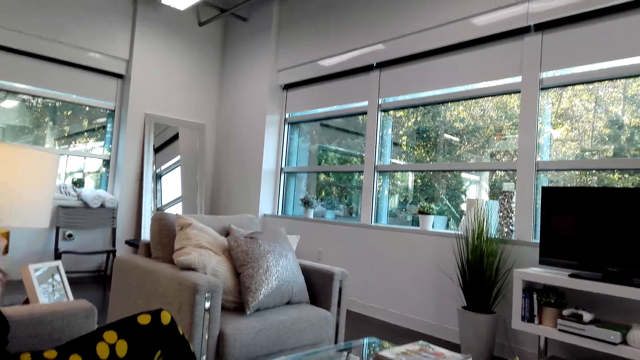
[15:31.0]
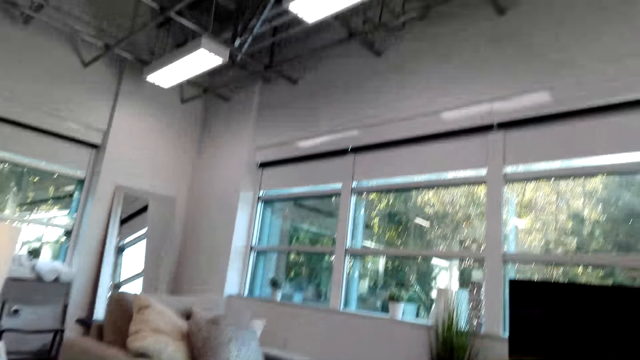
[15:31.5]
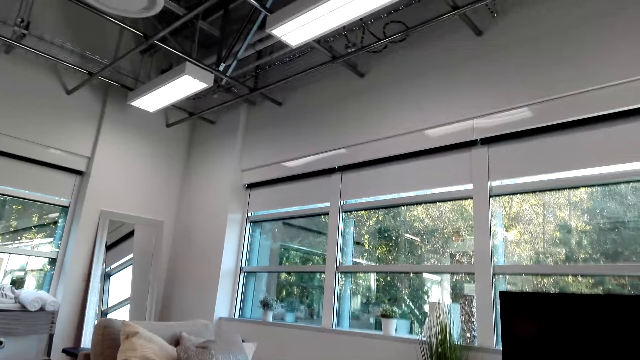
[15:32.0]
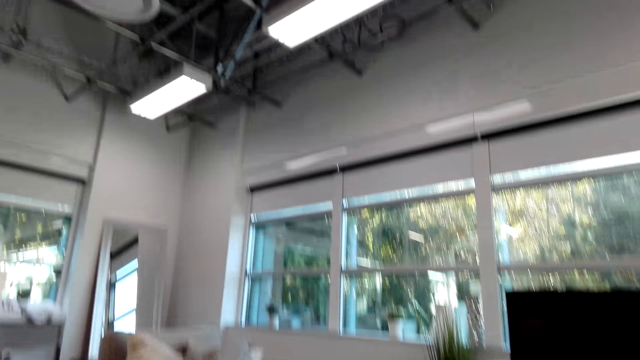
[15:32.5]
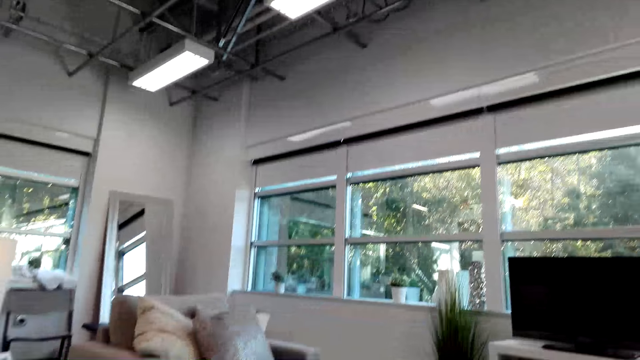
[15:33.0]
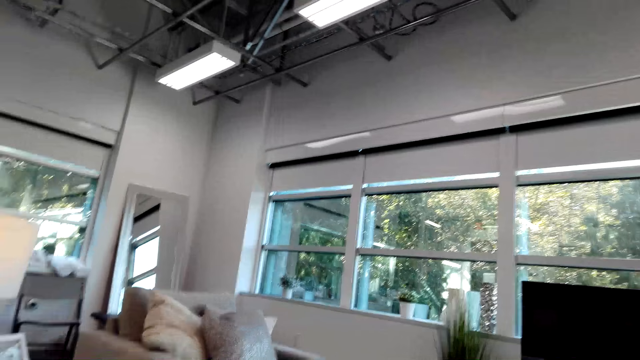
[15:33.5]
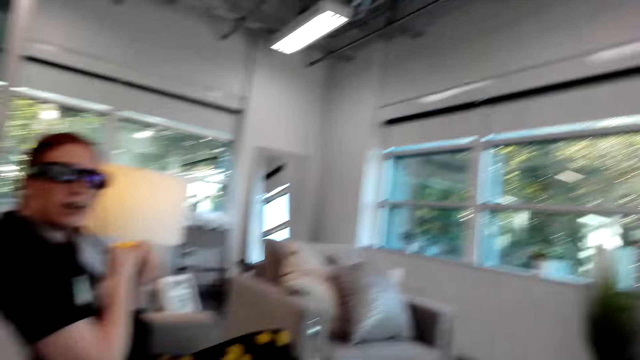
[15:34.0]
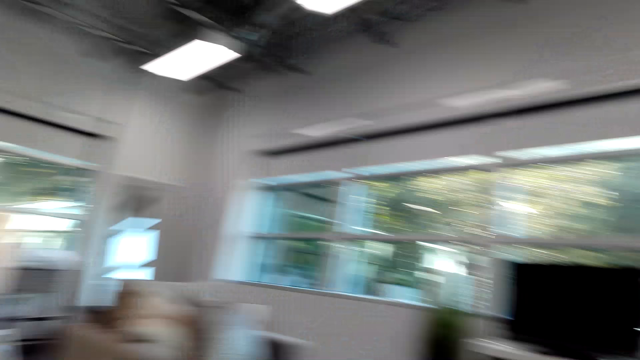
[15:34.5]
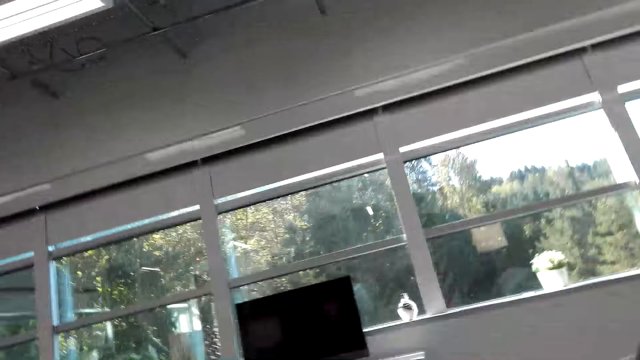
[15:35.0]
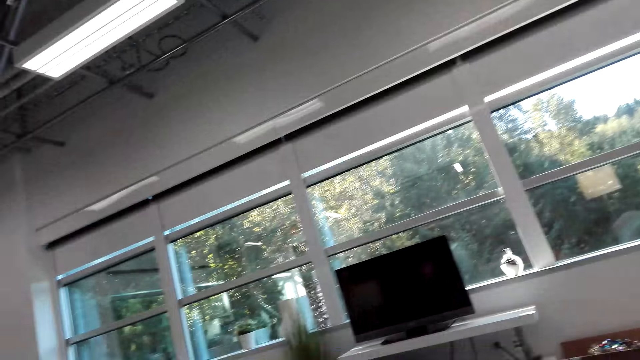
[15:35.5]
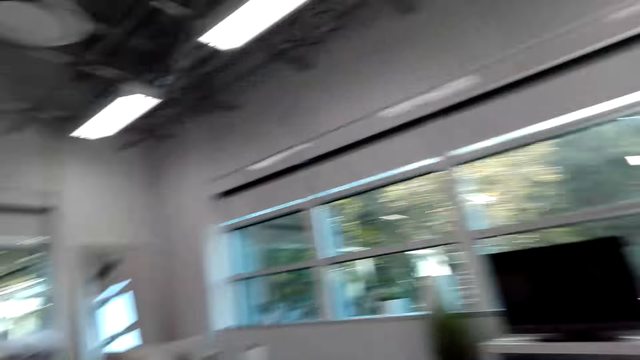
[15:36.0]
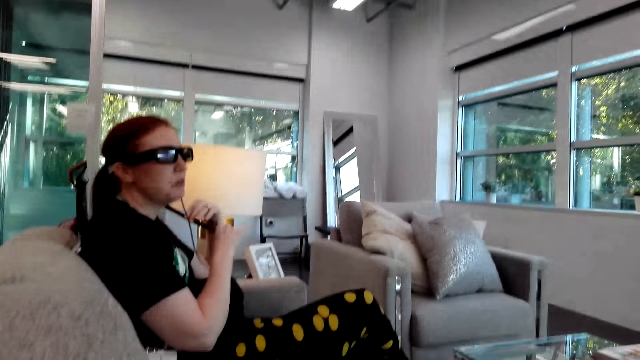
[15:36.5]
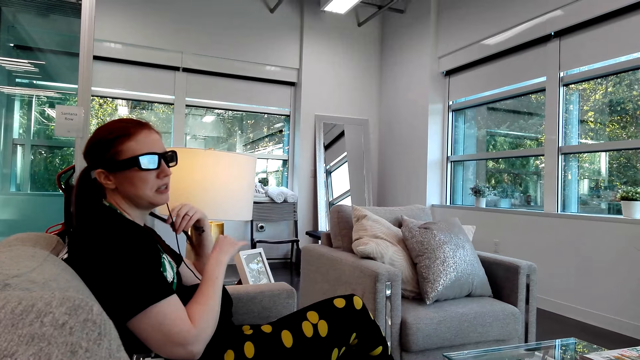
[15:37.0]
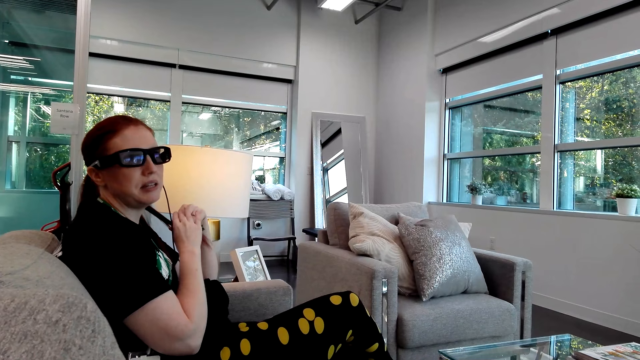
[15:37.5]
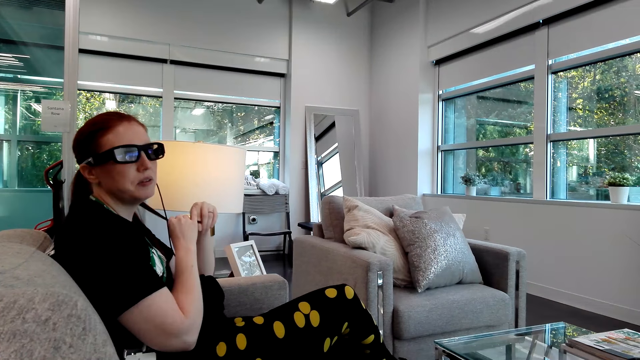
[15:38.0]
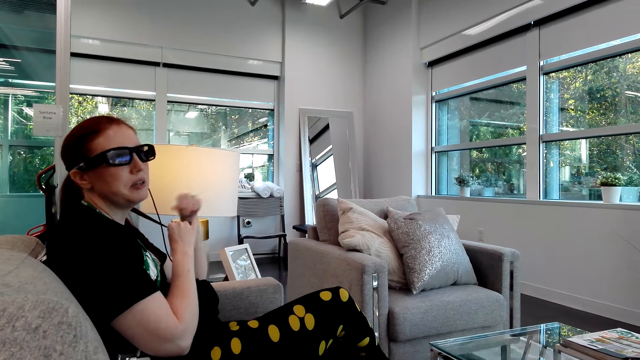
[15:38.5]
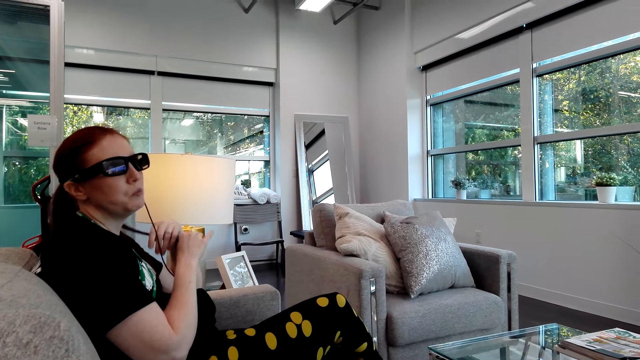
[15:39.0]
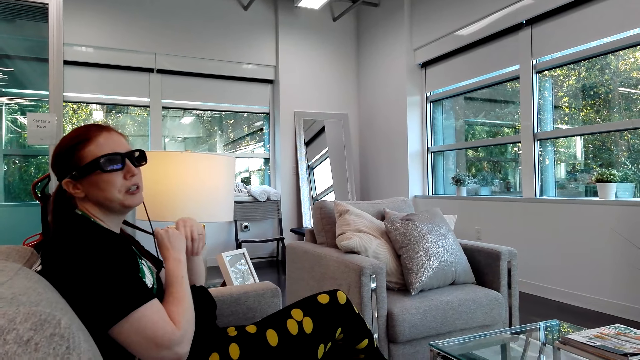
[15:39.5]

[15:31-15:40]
A person talks to the camera wearer.

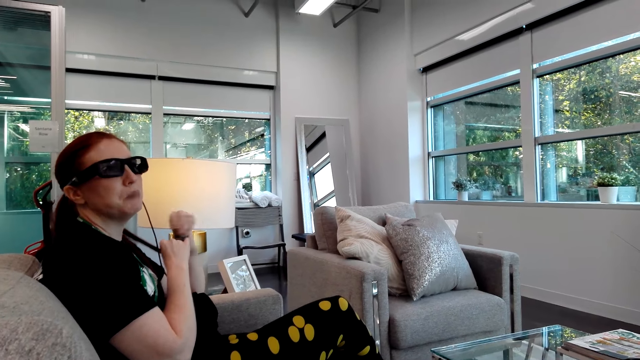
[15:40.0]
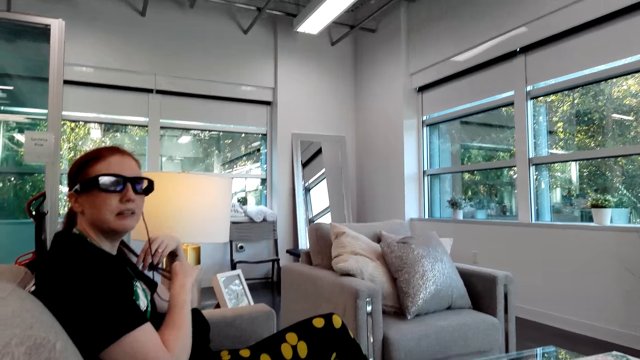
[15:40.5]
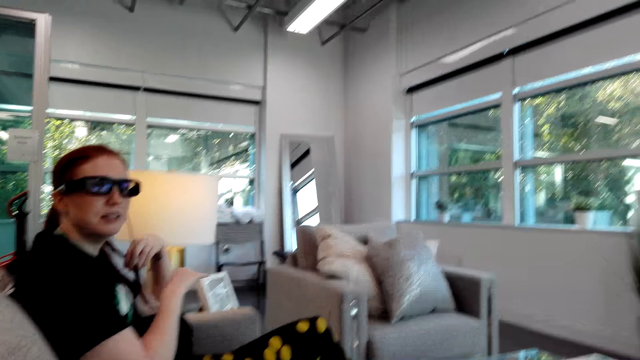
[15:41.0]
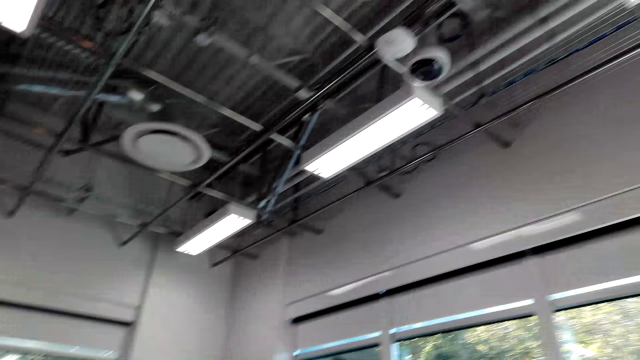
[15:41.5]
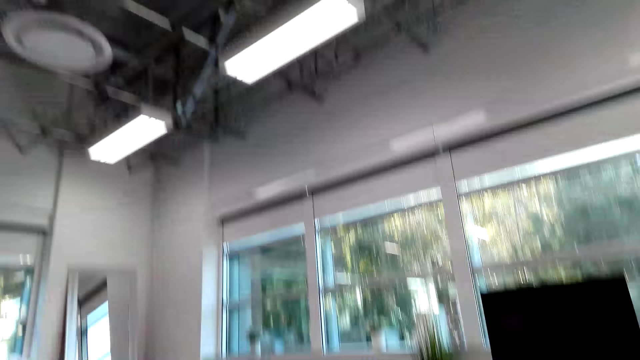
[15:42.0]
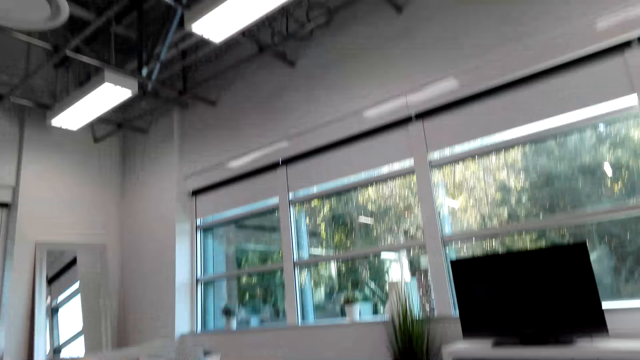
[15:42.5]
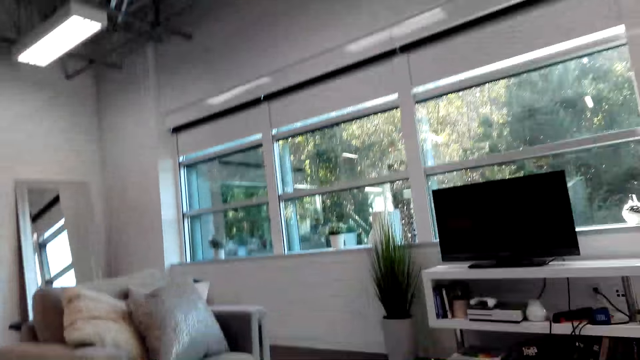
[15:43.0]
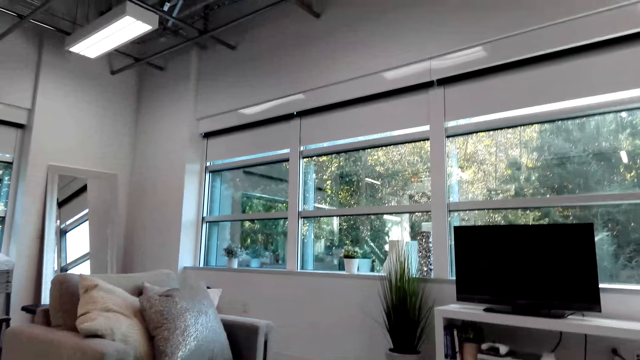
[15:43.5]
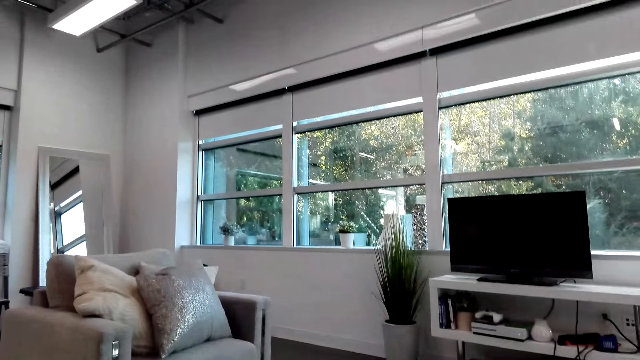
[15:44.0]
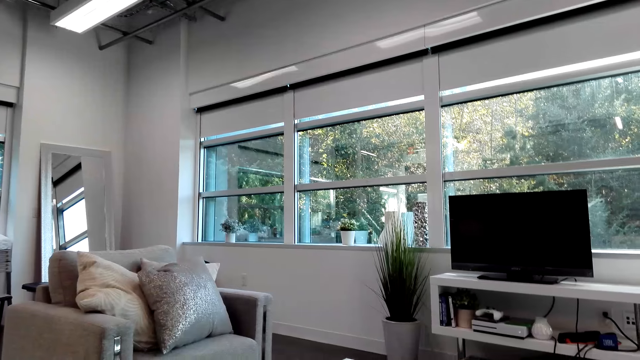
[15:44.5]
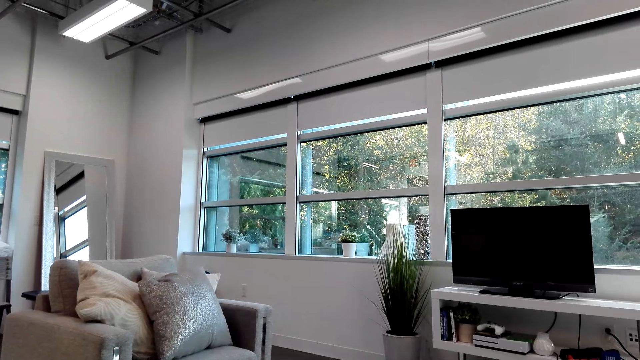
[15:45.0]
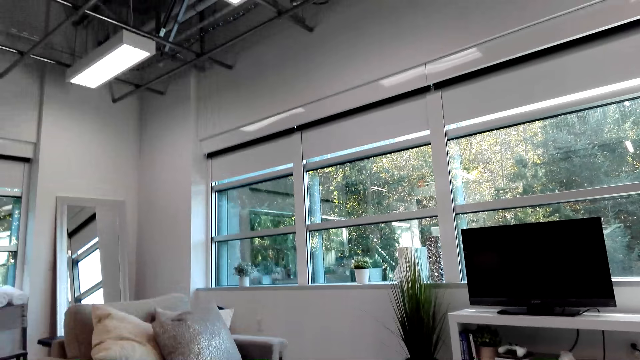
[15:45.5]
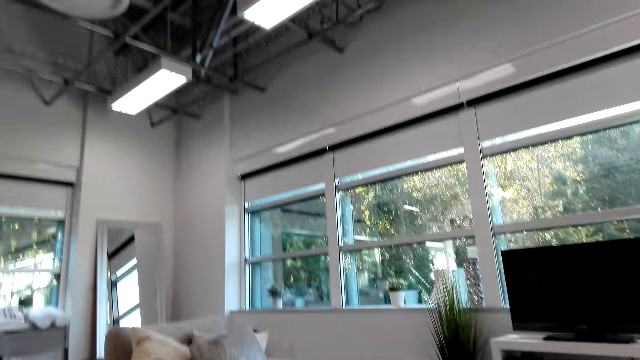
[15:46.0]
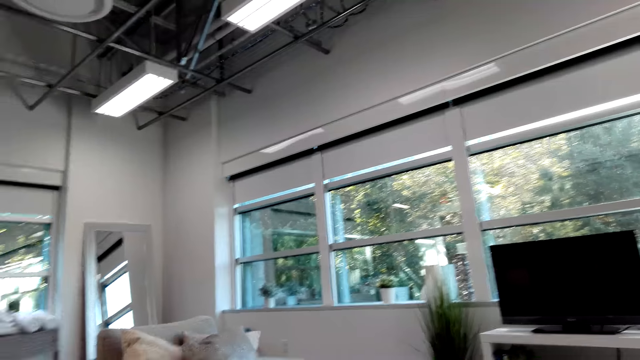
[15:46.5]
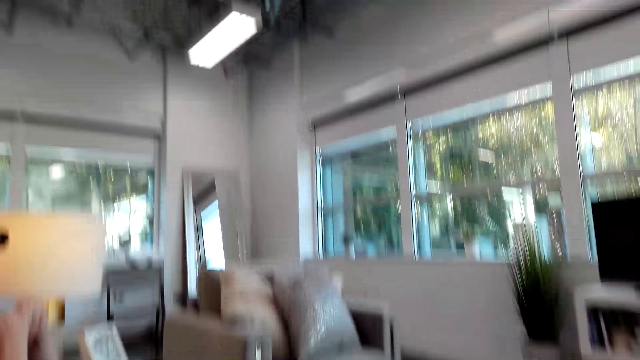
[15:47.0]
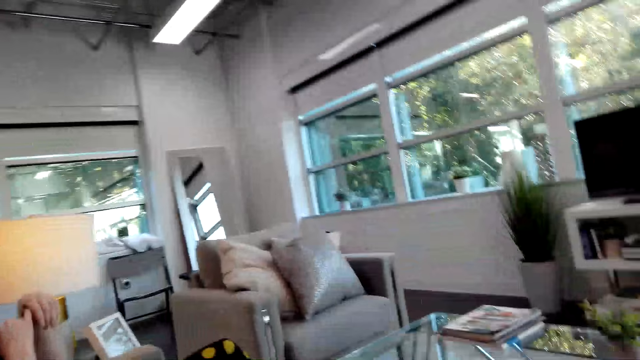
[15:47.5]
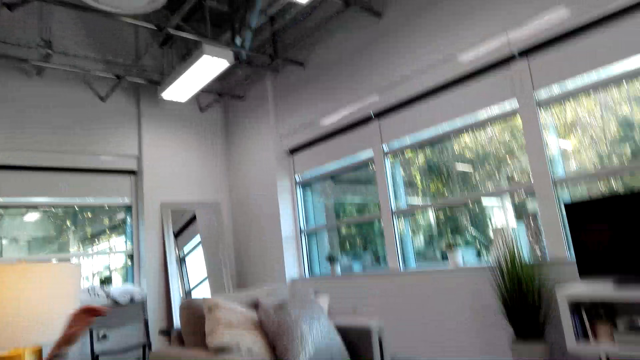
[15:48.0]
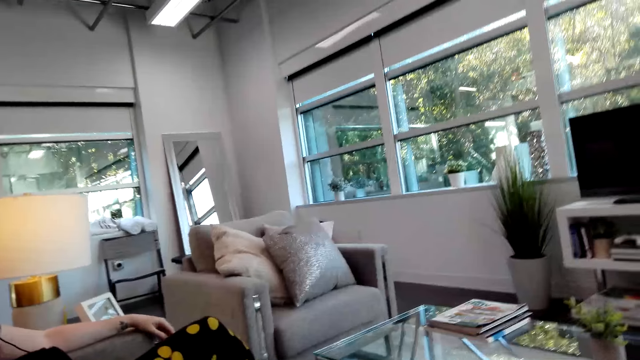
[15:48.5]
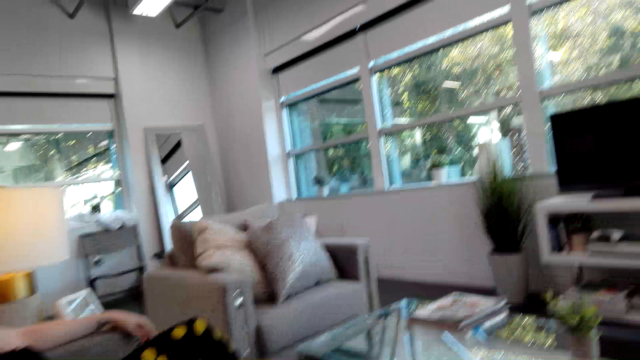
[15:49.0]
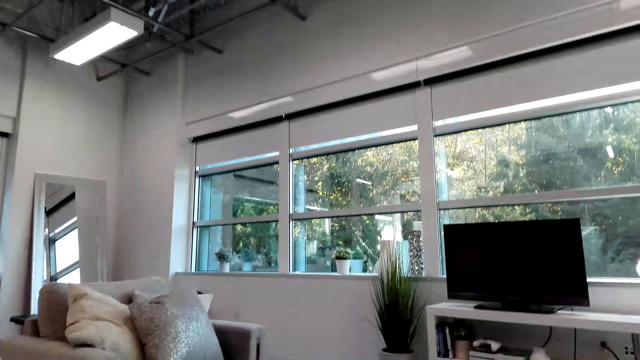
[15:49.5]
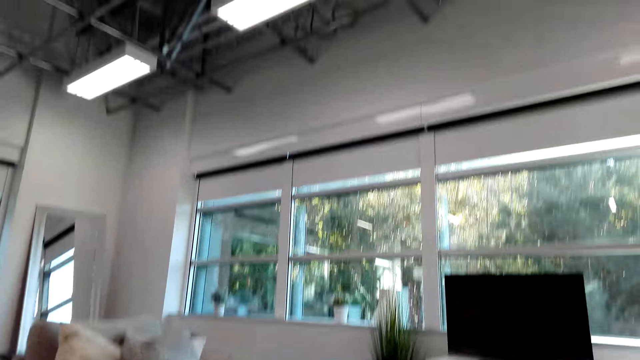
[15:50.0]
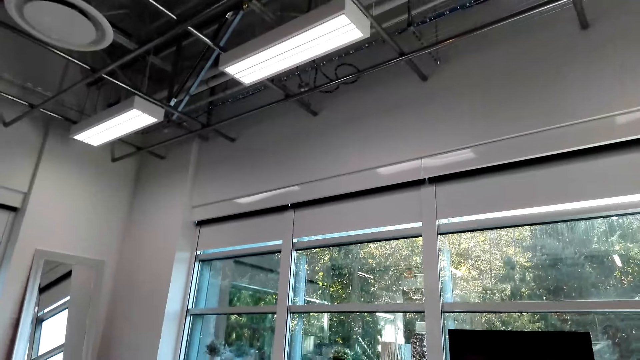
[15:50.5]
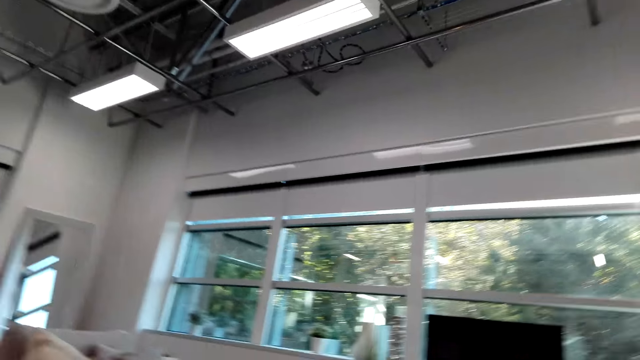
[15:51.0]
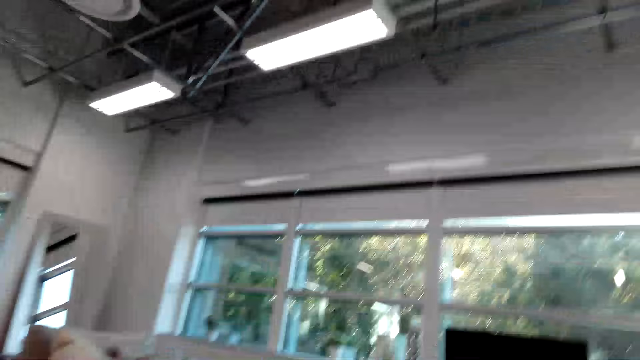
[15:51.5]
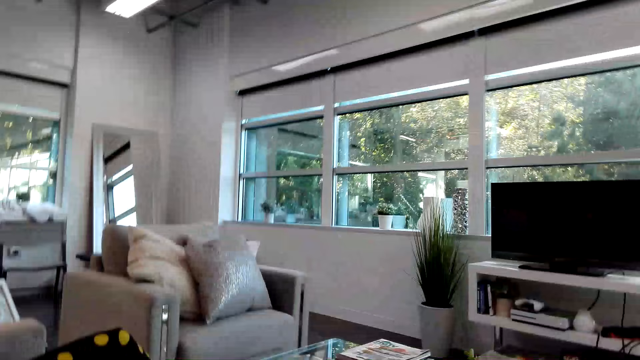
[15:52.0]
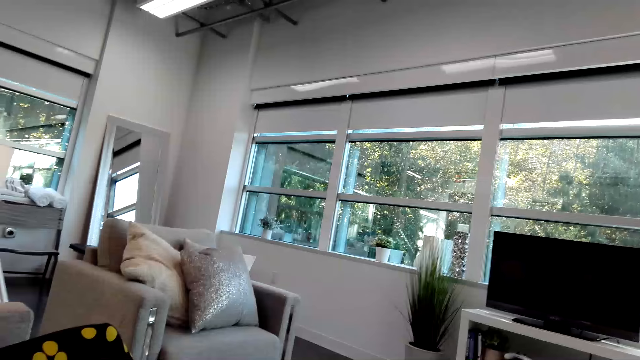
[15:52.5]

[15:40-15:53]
The camera wearer looks aside. They look outside the window. They dialogue with a woman.
